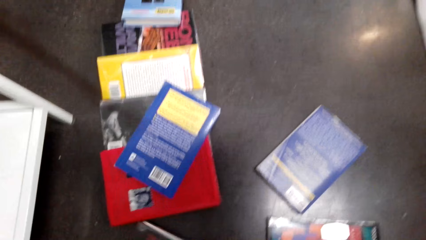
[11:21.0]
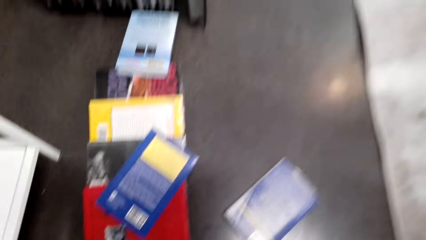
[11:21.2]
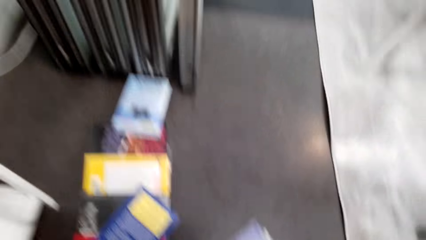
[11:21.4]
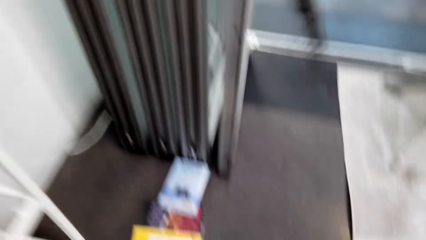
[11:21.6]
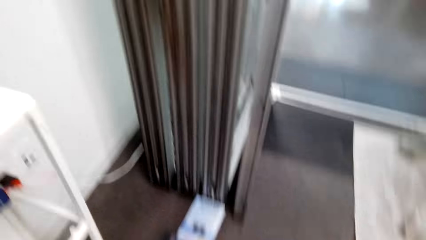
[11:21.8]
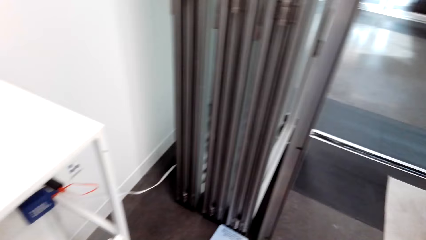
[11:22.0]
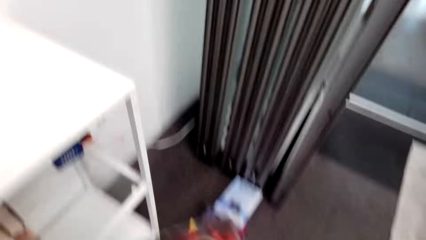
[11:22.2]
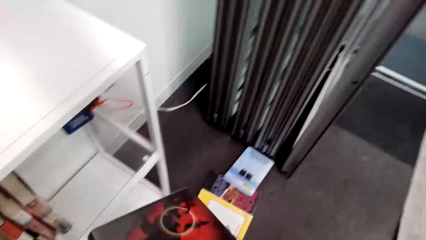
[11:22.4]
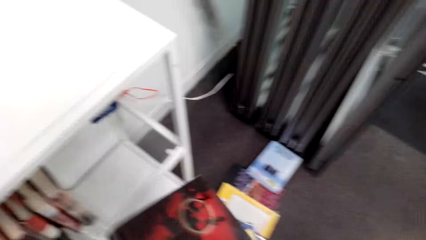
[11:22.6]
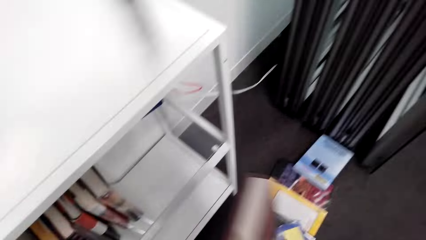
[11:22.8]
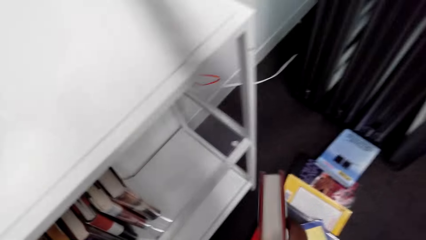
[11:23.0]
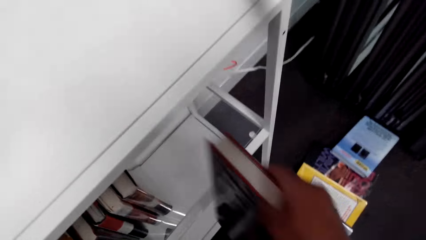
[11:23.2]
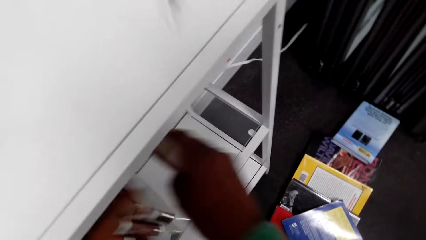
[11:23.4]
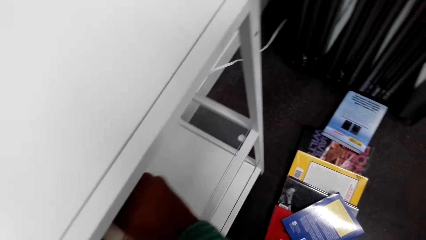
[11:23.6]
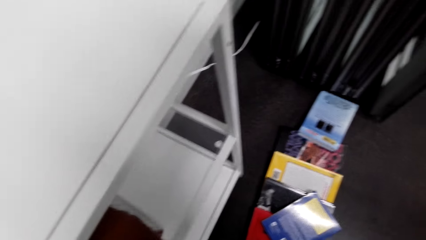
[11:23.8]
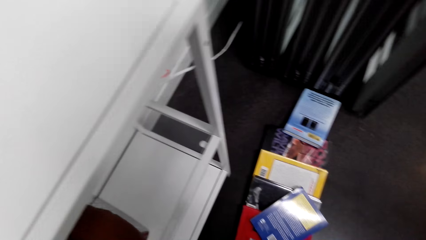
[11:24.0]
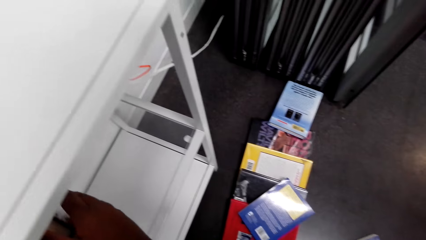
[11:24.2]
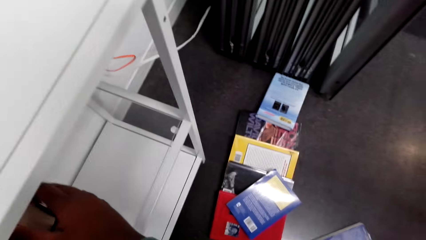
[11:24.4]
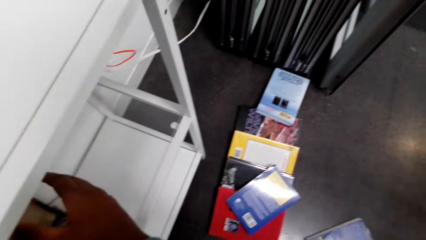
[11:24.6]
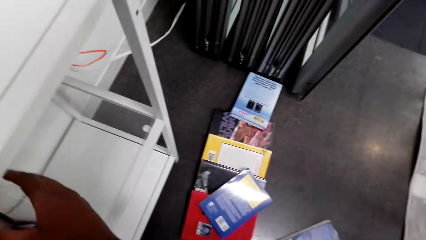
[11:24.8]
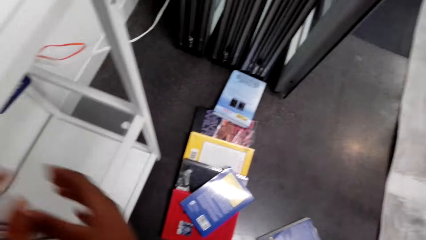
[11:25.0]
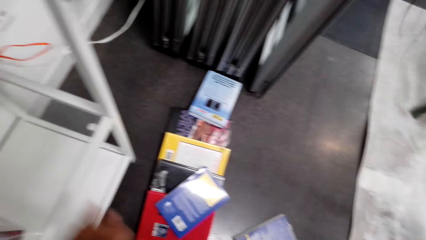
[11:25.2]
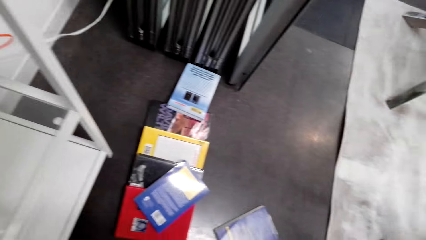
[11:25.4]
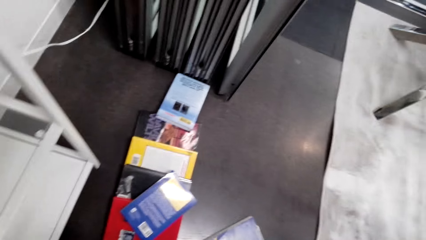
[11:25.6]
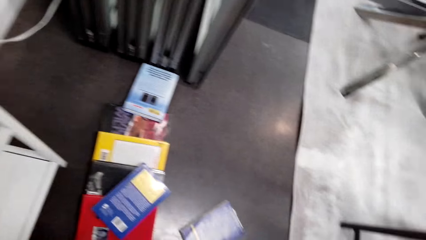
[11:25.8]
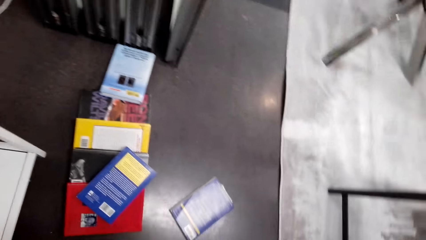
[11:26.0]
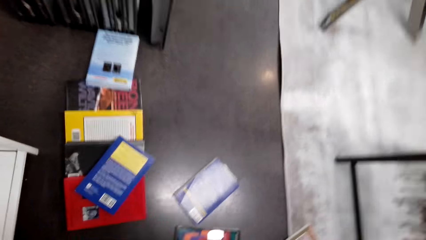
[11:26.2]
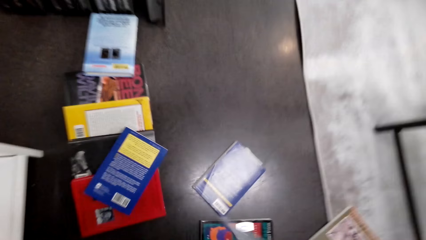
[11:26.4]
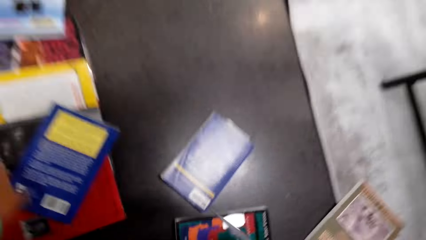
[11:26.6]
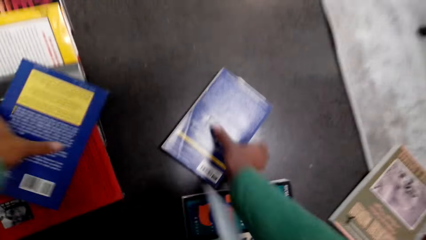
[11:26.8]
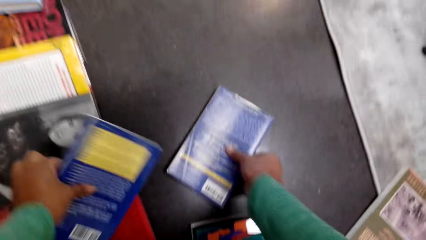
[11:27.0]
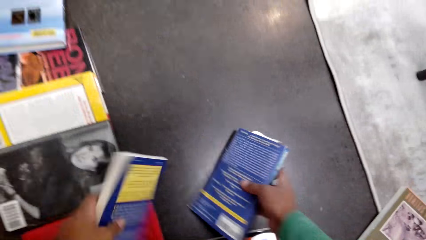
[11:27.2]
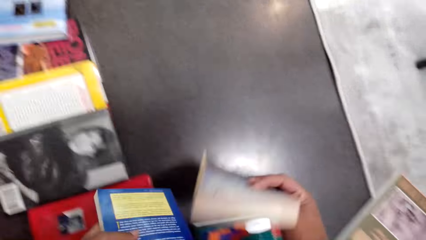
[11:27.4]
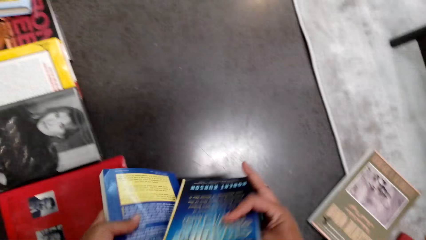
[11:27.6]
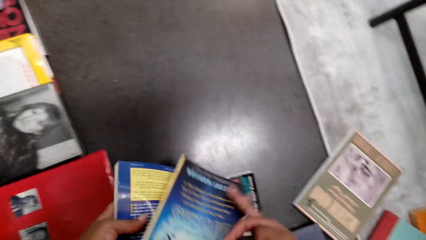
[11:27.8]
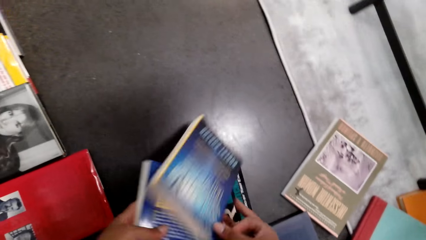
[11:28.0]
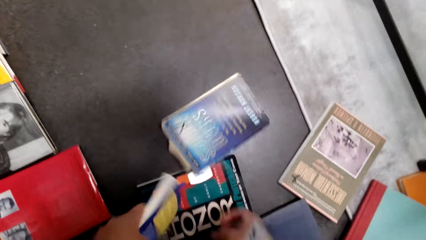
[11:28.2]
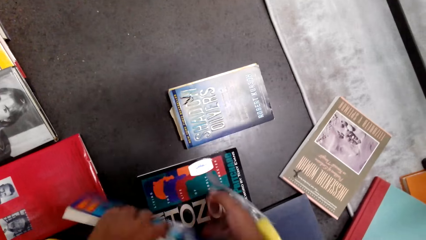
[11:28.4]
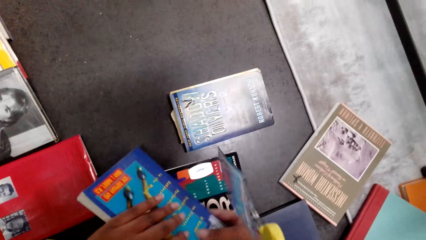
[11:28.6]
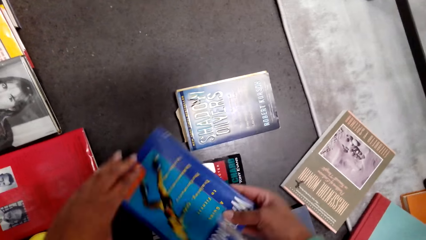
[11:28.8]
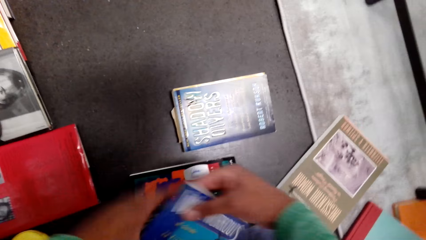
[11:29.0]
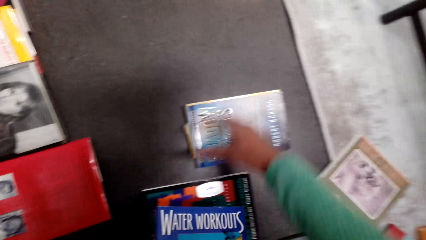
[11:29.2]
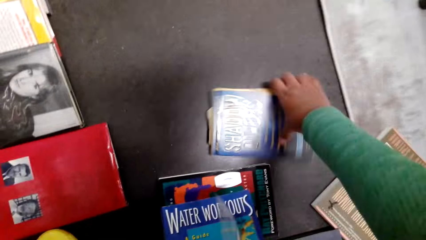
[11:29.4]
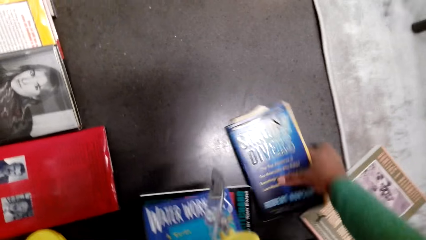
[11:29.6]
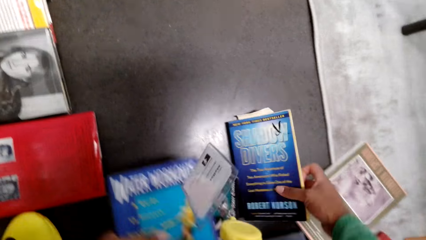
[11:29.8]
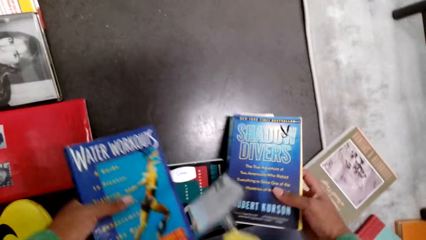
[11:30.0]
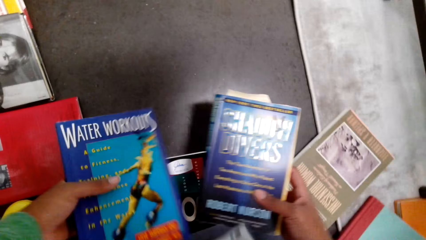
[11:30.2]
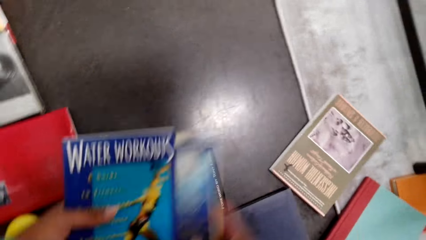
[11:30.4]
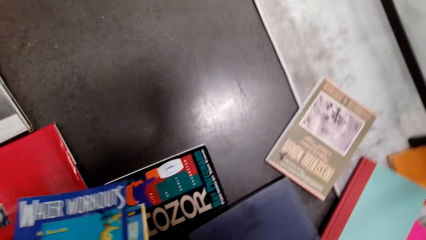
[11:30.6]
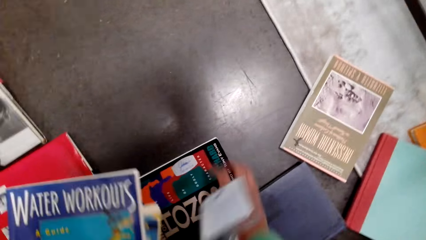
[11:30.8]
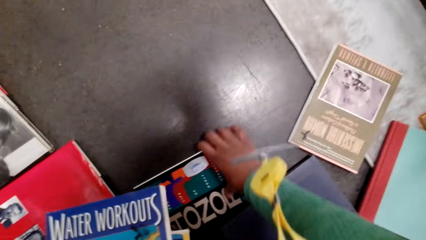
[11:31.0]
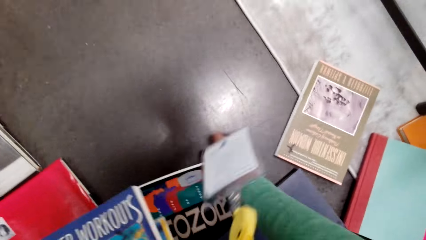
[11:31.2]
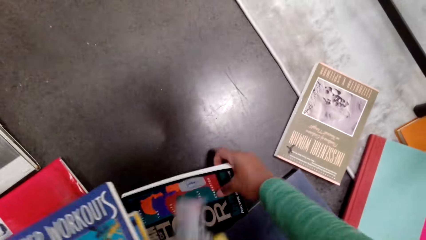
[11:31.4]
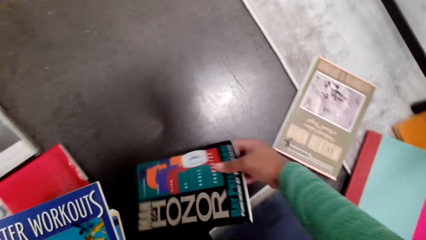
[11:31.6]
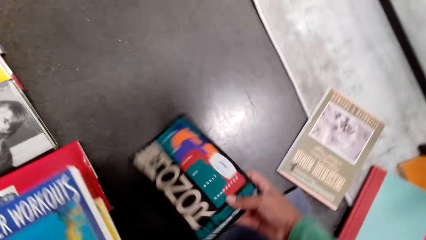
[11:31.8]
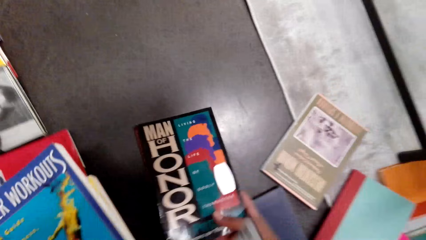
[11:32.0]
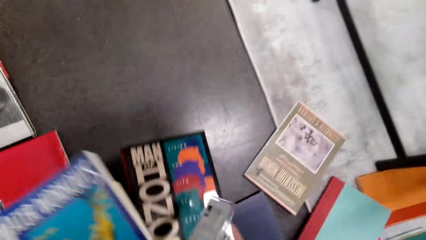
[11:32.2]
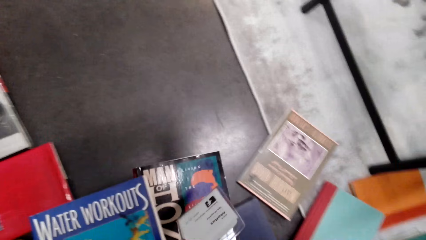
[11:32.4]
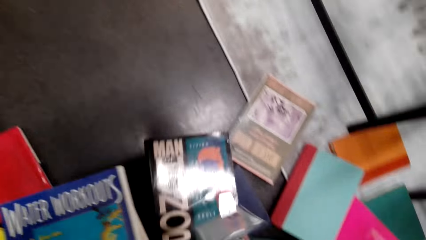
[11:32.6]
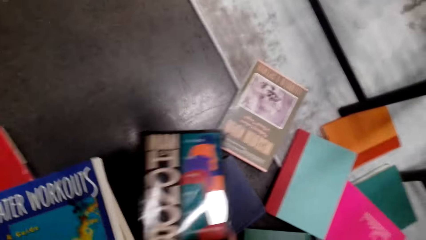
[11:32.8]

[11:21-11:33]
The camera wearer picks books. They arrange the books on the book shelf. They pick the books.

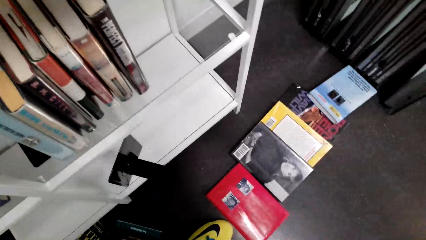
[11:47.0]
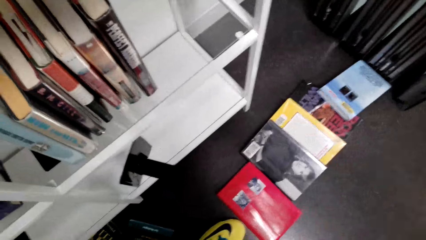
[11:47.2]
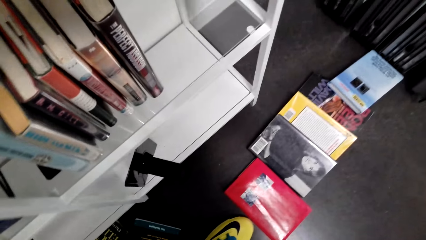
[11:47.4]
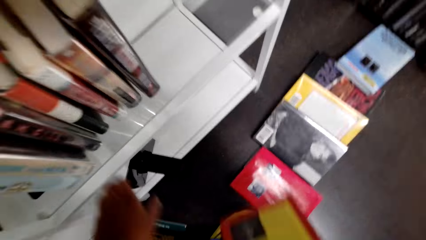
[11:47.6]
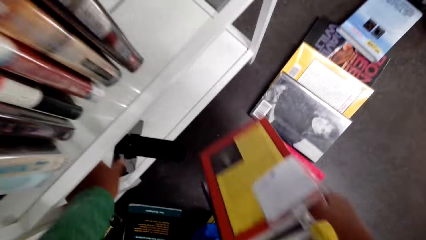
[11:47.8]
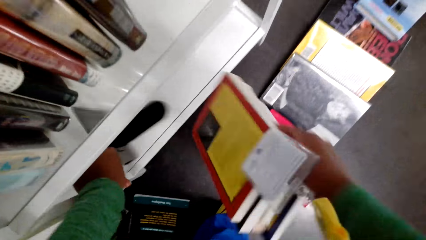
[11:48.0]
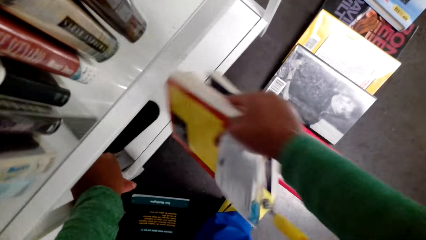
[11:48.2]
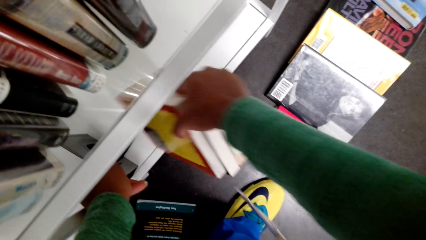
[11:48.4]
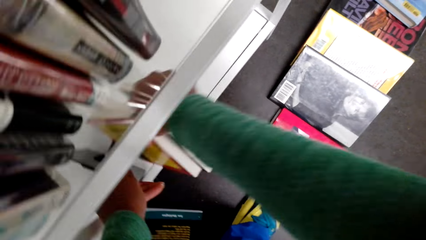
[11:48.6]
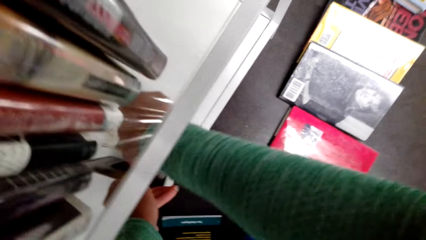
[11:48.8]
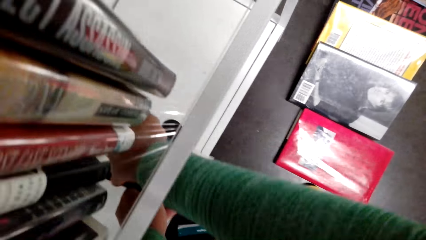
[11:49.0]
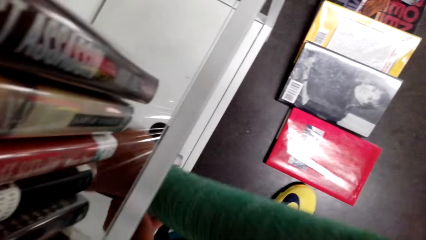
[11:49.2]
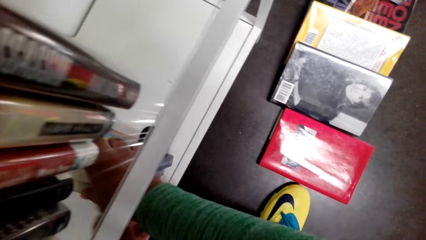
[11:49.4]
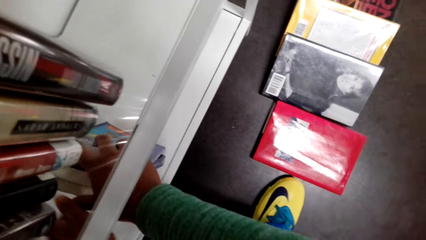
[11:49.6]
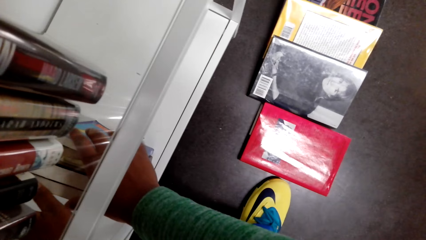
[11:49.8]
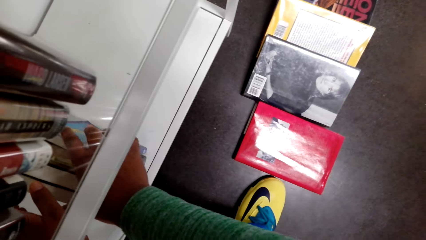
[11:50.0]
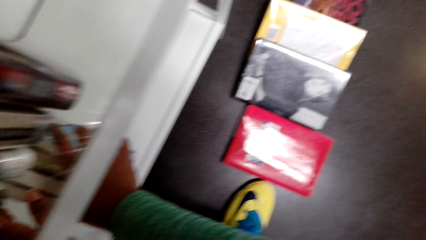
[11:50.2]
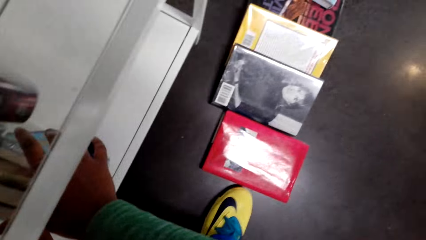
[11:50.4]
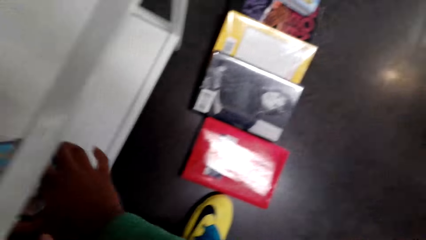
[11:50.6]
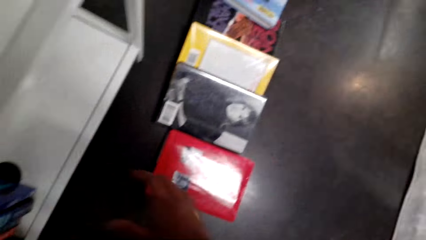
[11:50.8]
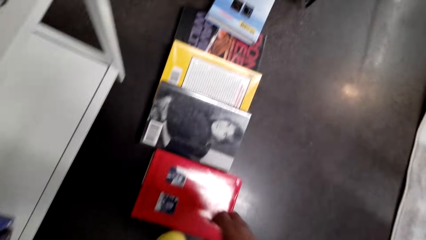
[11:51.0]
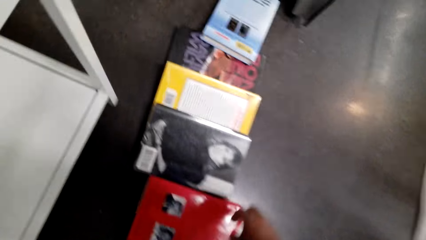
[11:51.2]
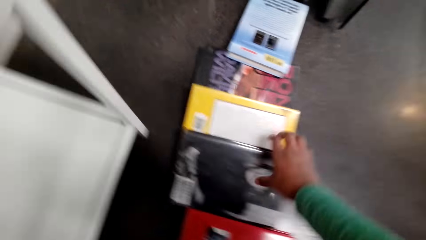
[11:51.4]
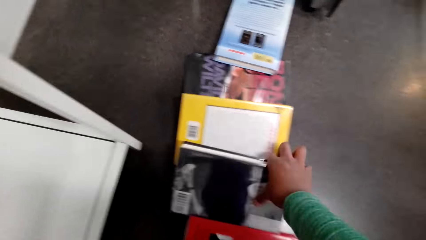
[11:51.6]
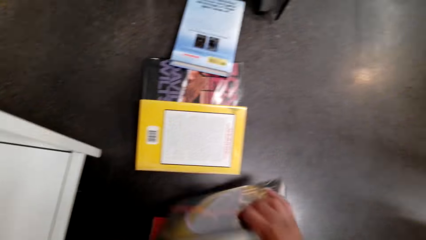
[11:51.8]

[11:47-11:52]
The camera wearer arranges books on the book shelf.
